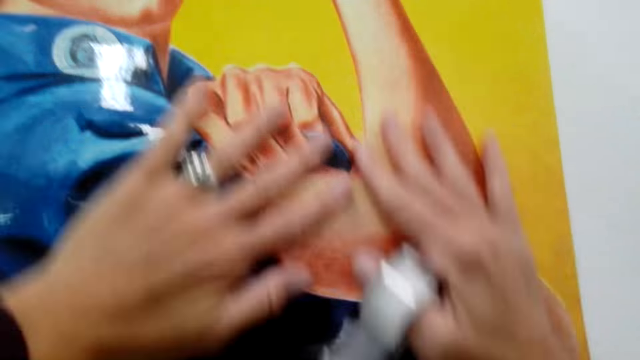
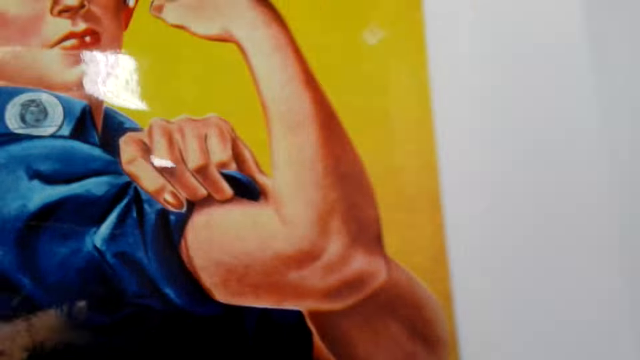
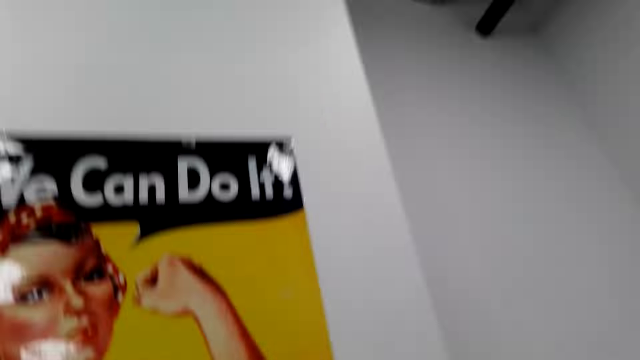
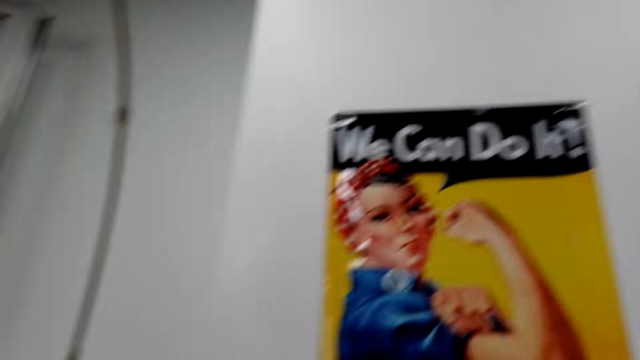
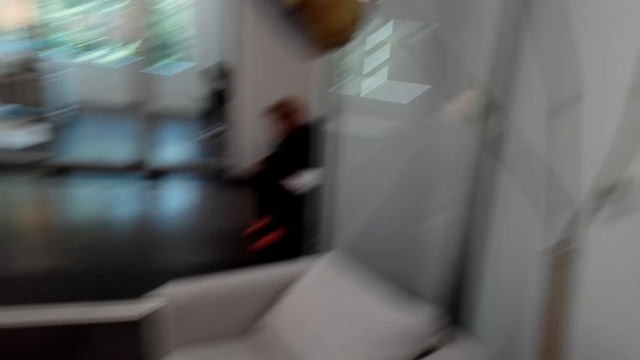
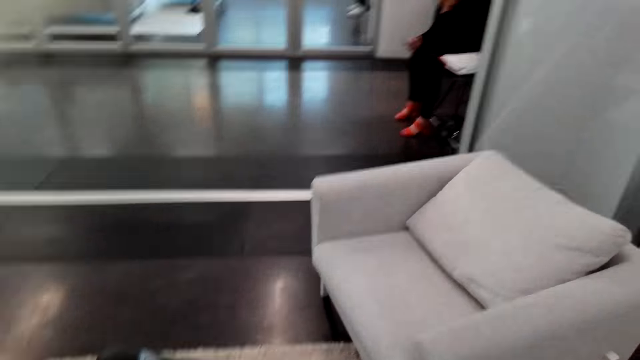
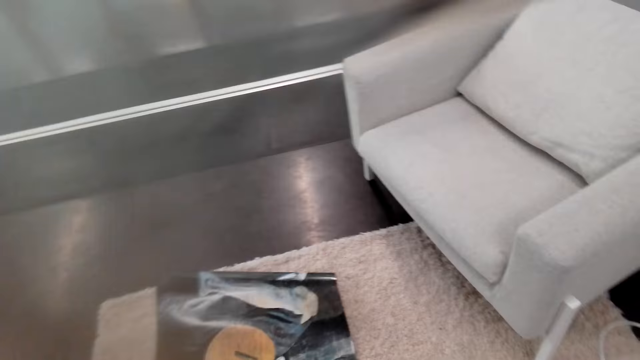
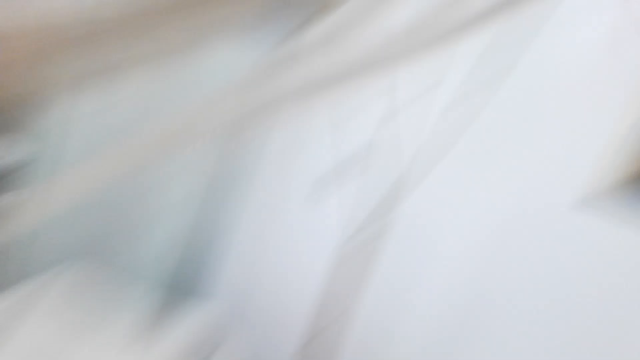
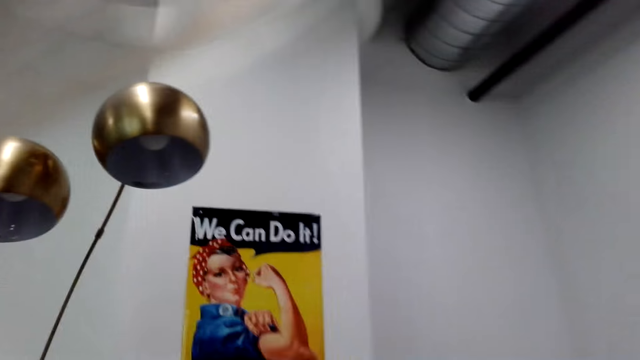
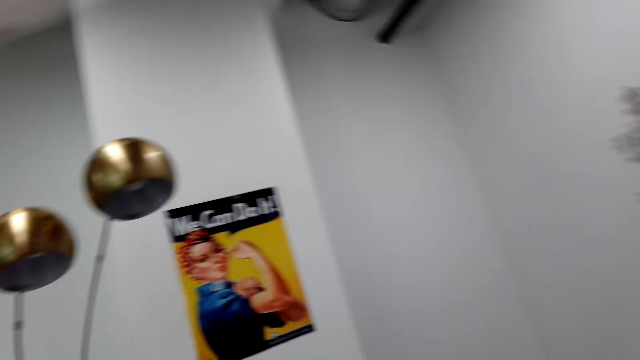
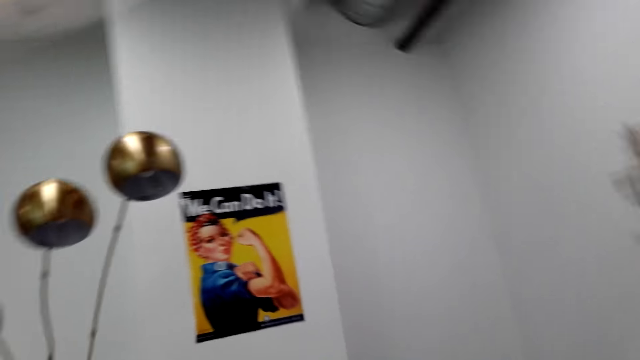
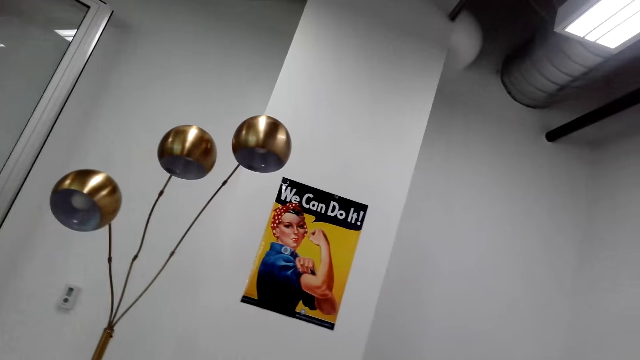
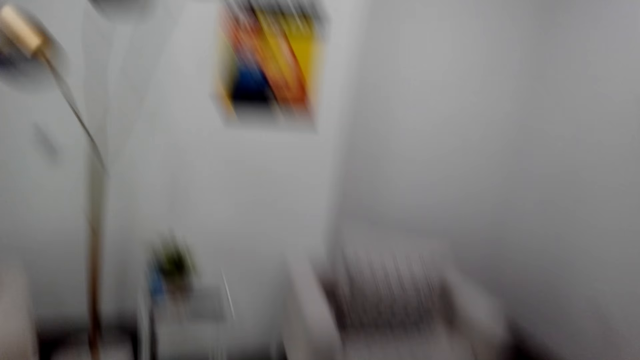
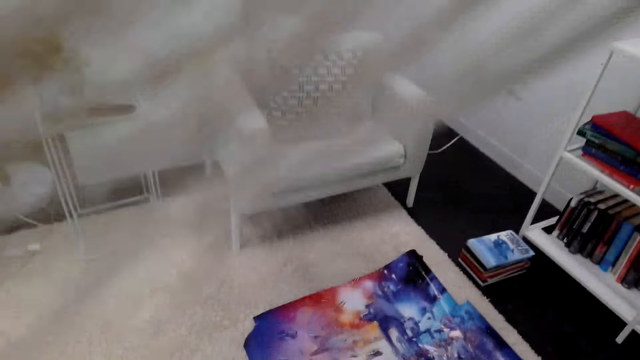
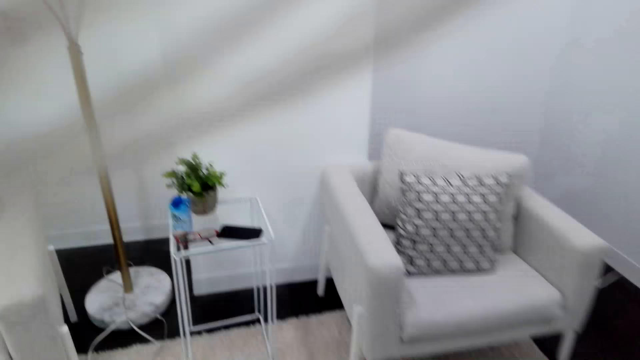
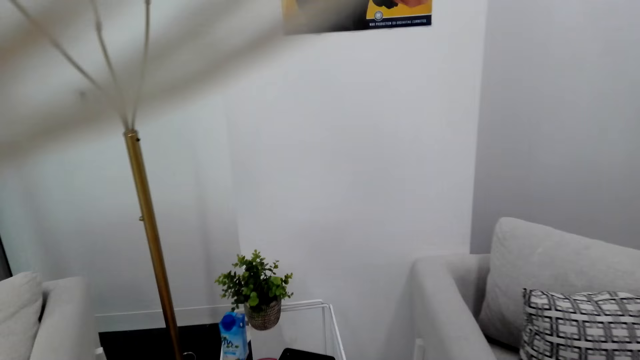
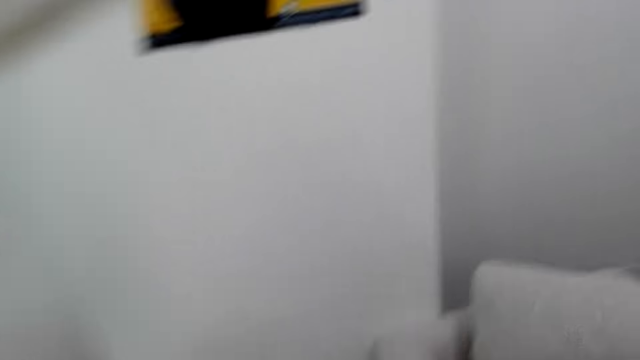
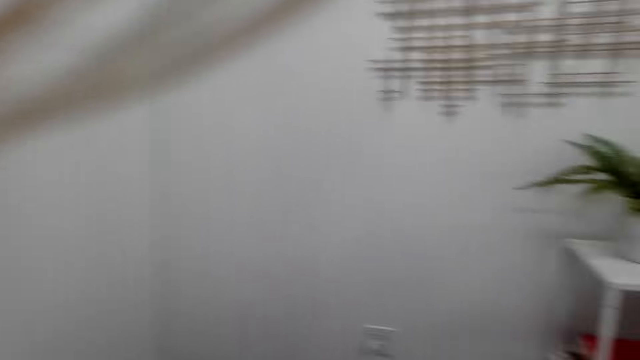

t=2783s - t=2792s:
The camera wearer touches a chart on the floor. They look around the house. They move the camera around the room.

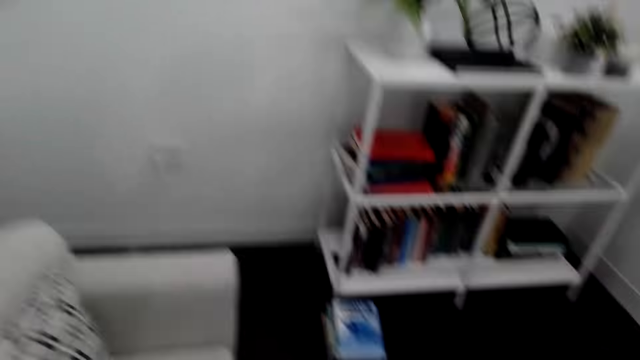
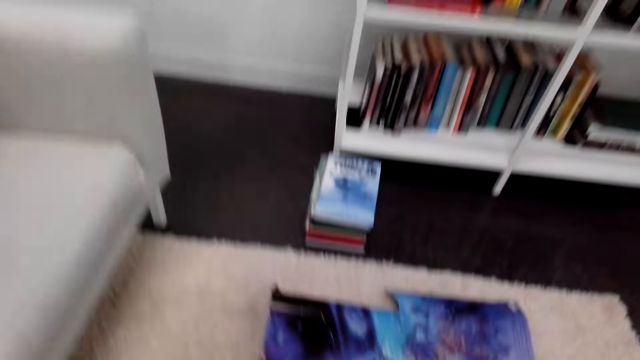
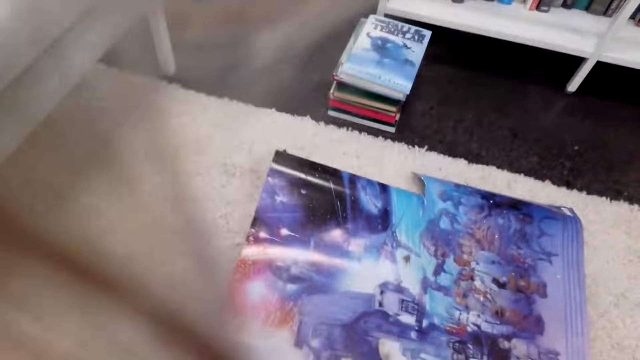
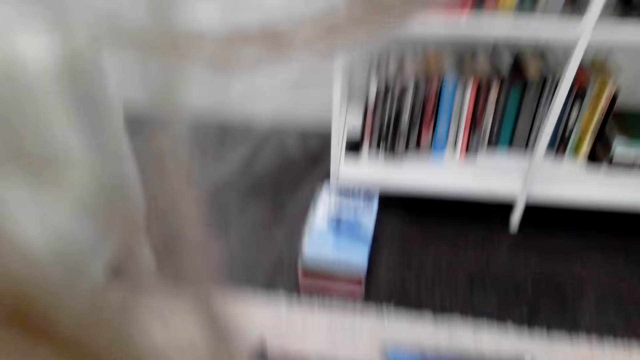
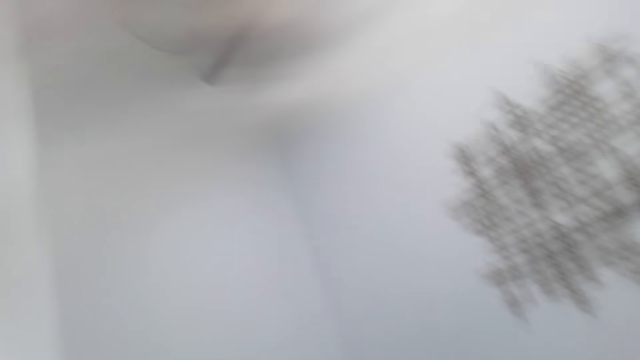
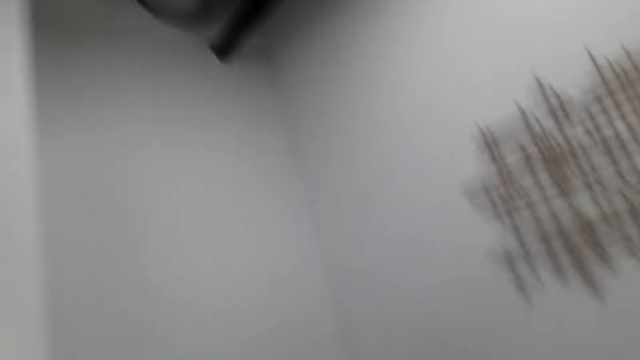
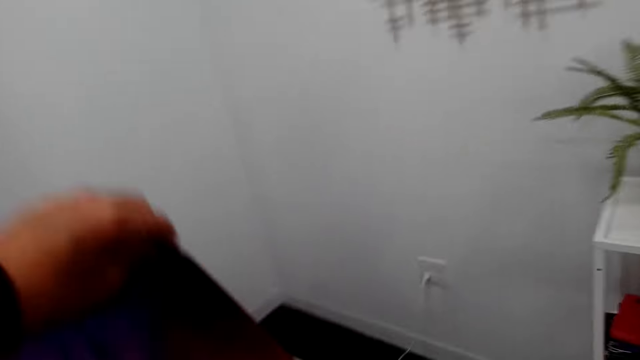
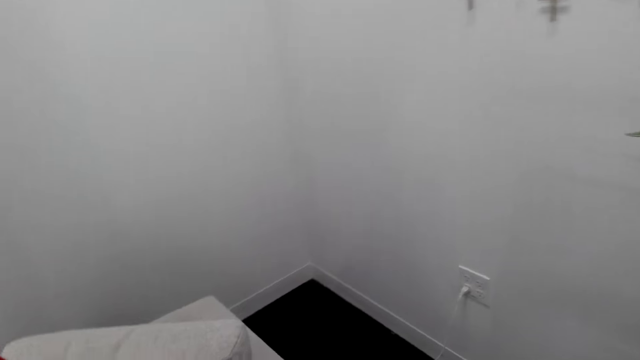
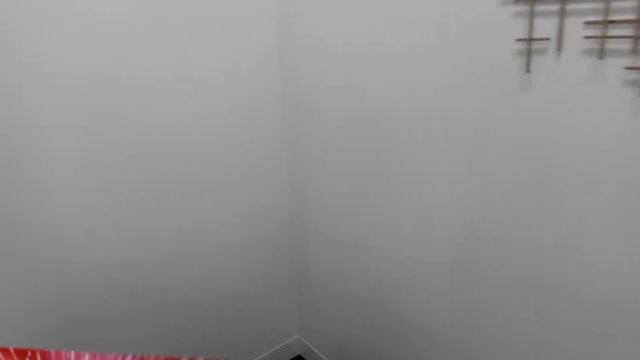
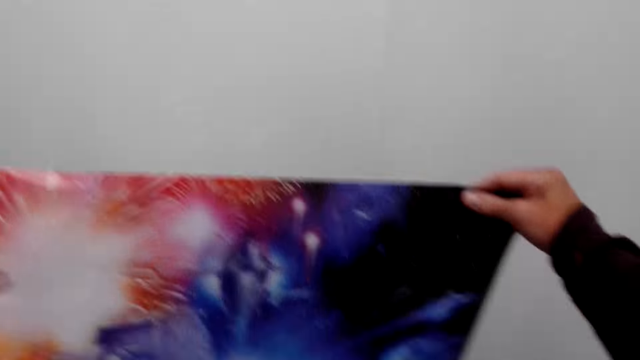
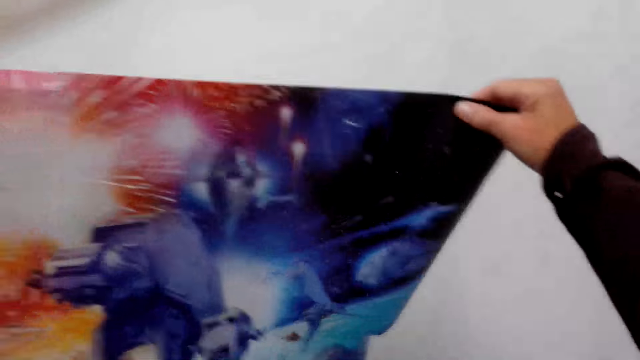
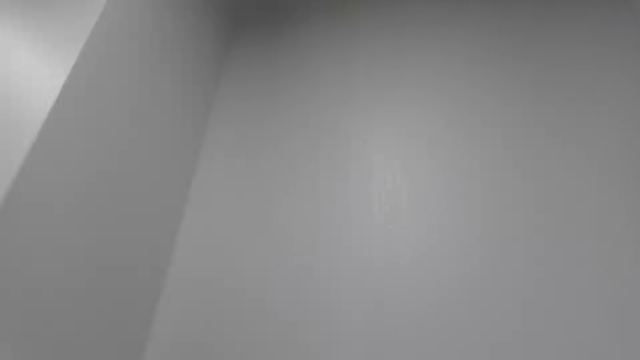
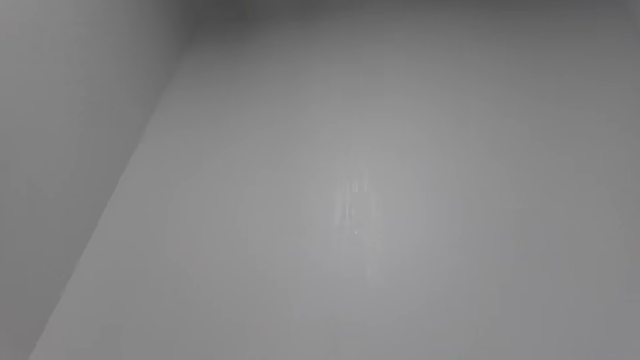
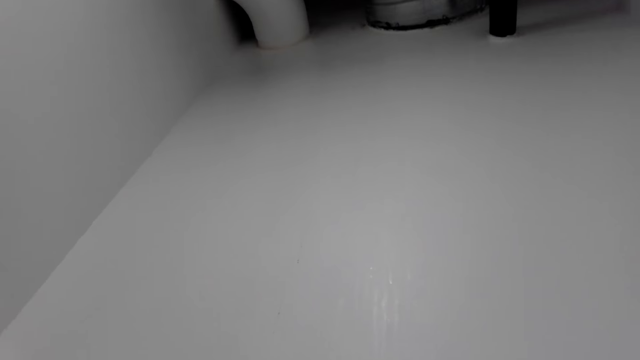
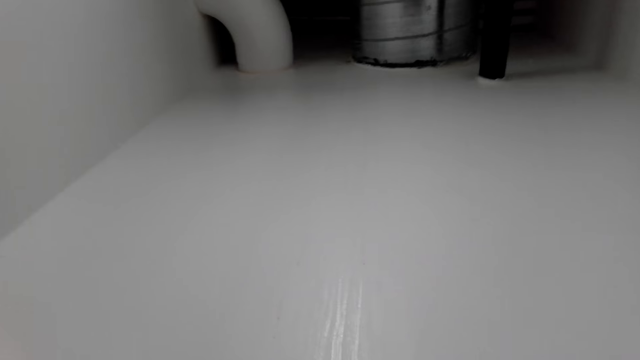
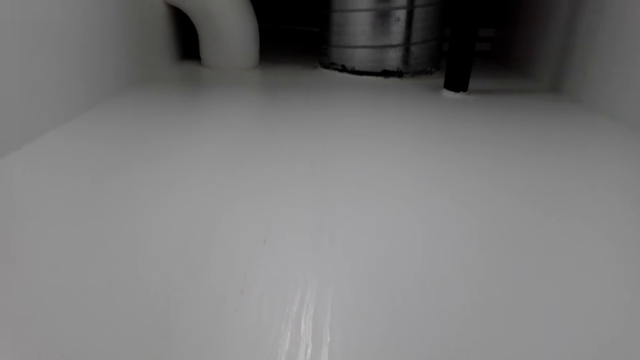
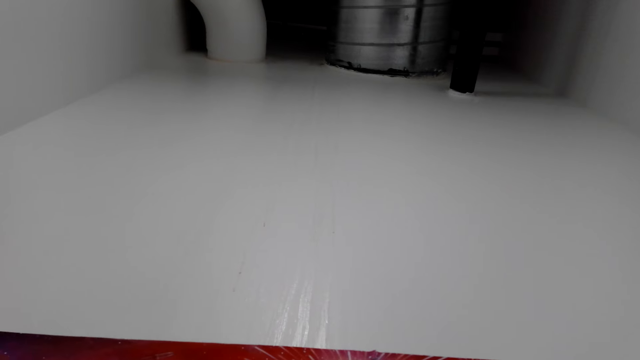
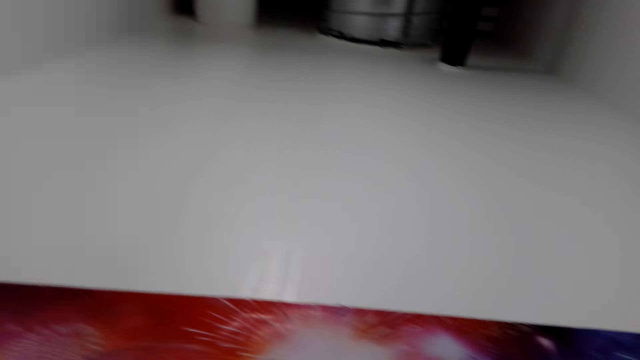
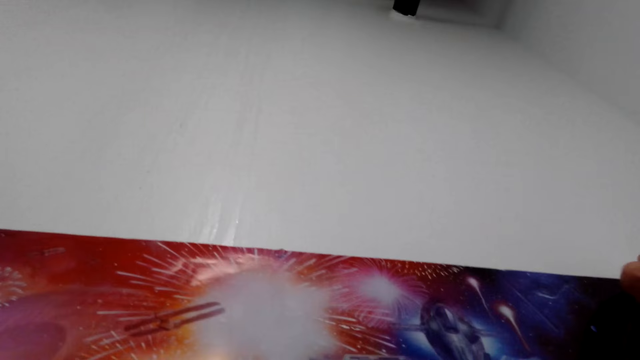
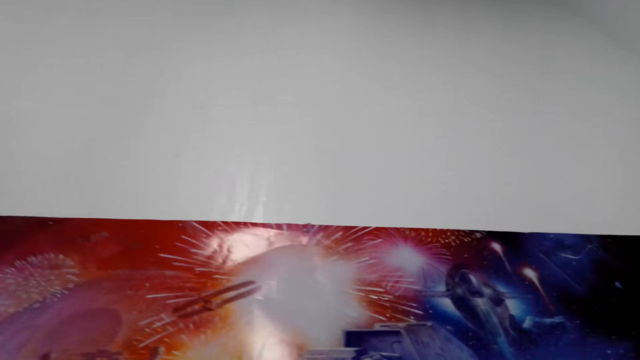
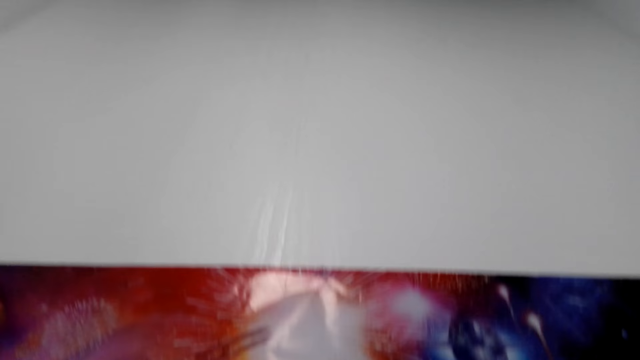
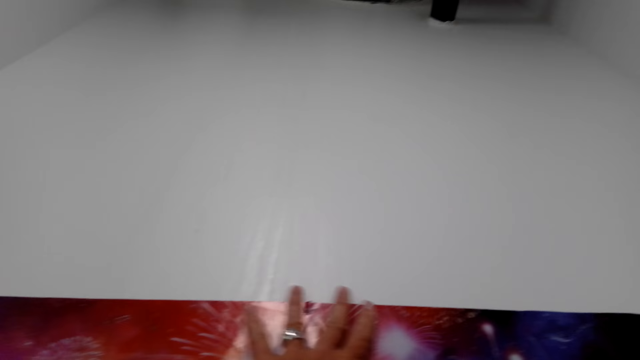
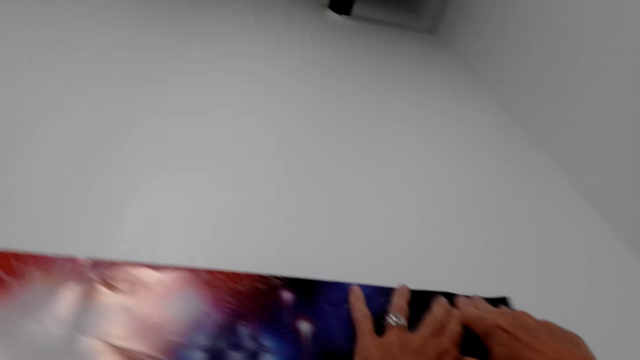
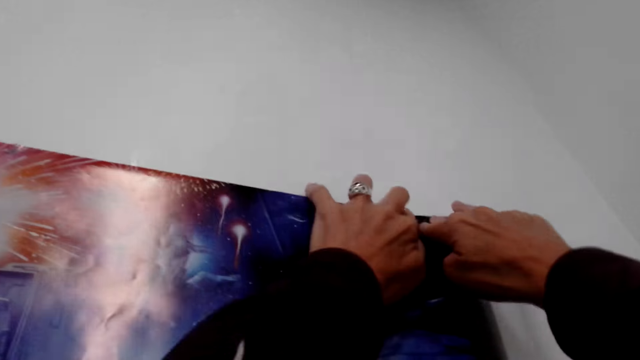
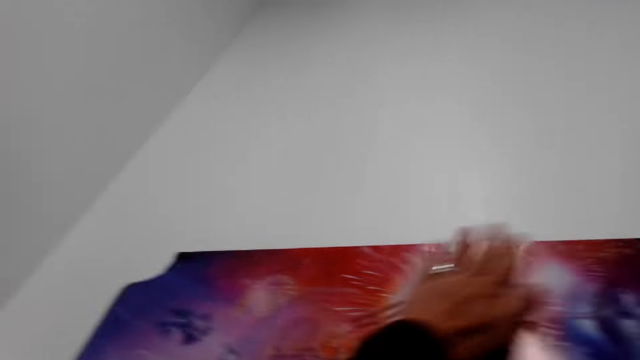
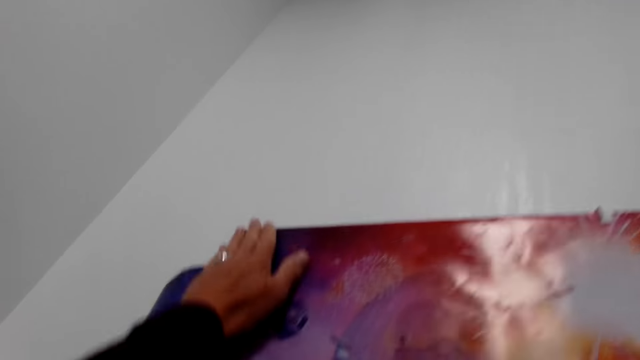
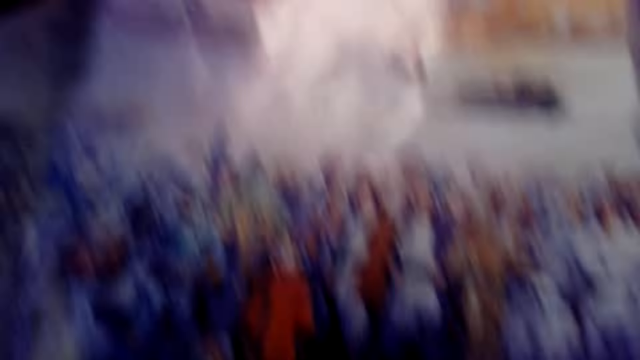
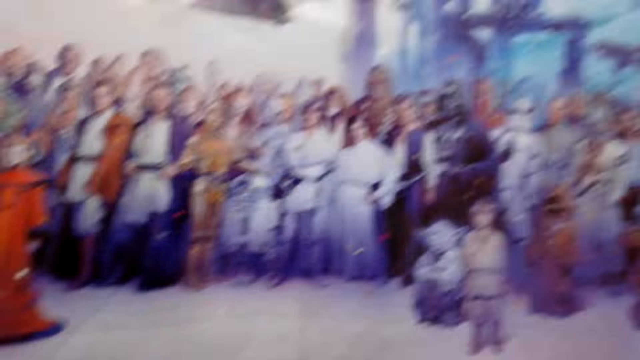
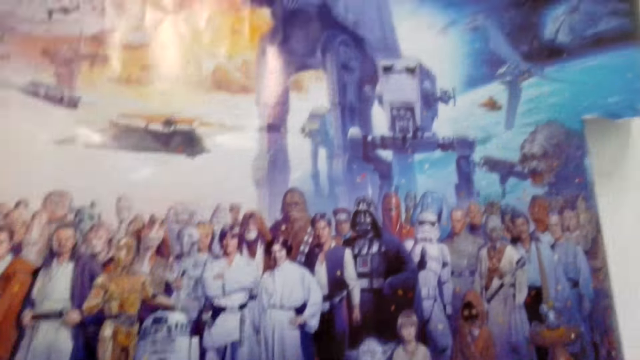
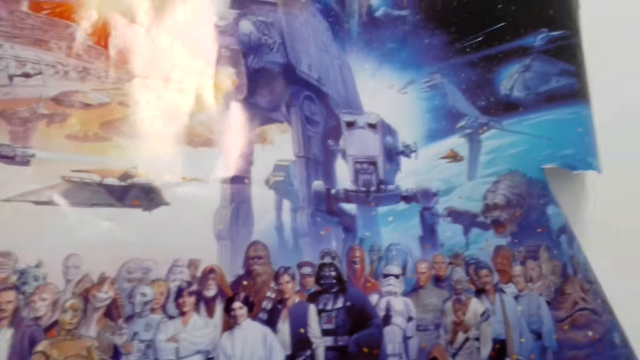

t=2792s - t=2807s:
The camera wearer moves towards the bookshelf. They pick up a paper. They lift the decoration or chart. They look around the house. They look at the decoration. They stick the chart on the wall. They spread the decoration with their hand. They stick the decoration on the wall.
